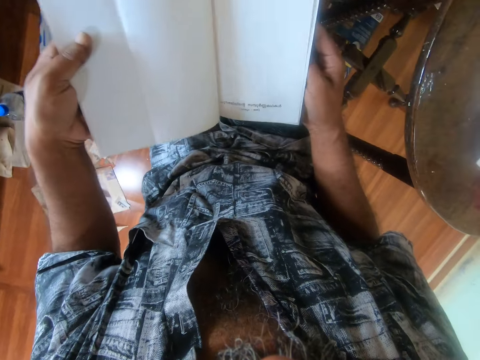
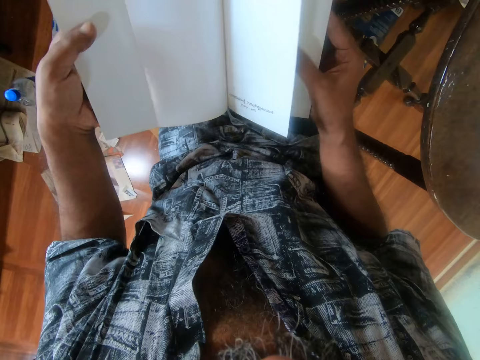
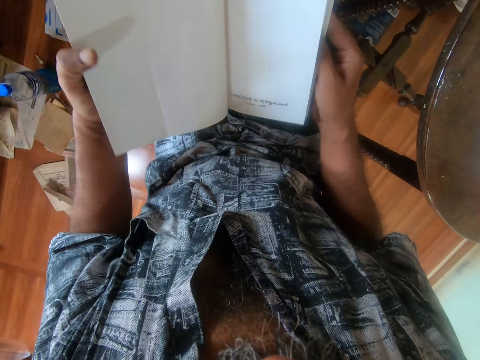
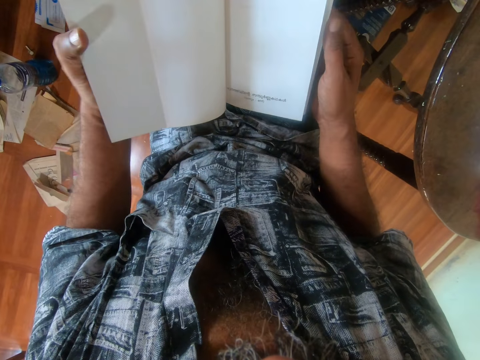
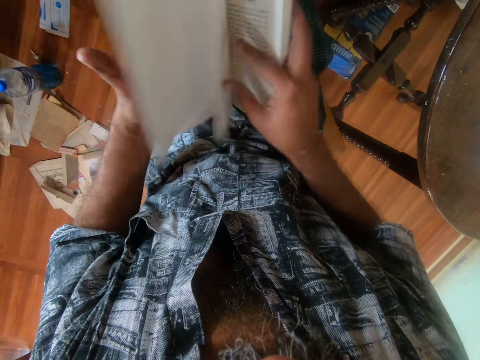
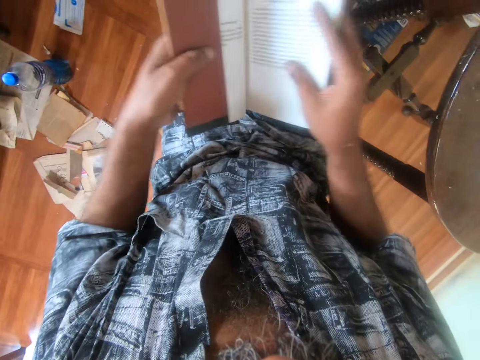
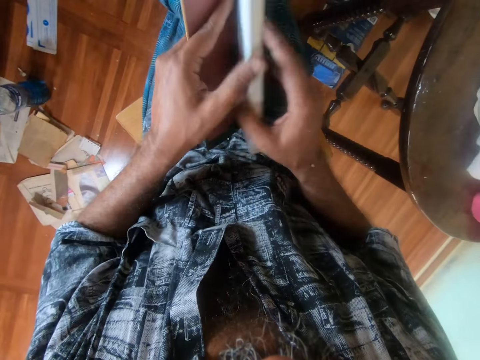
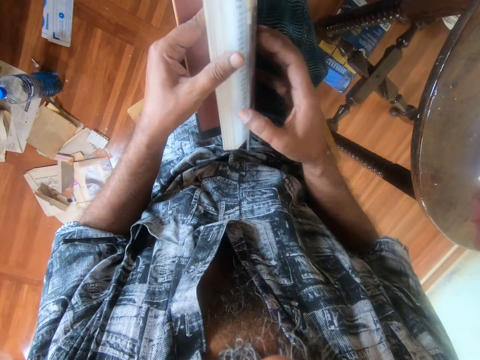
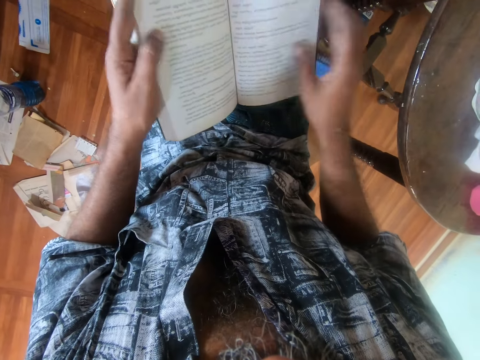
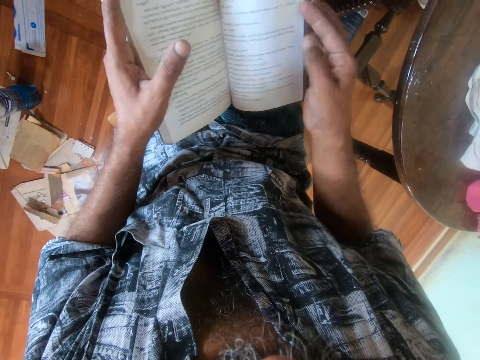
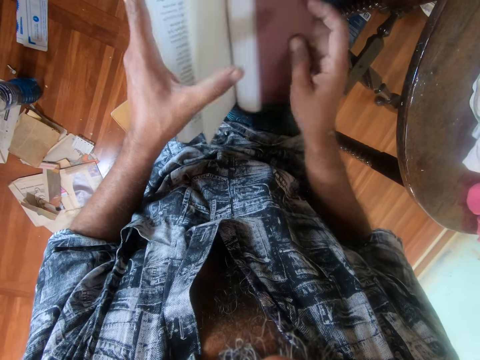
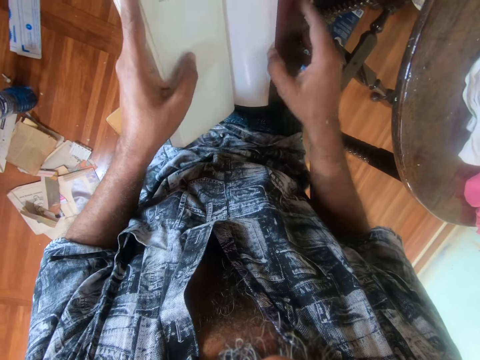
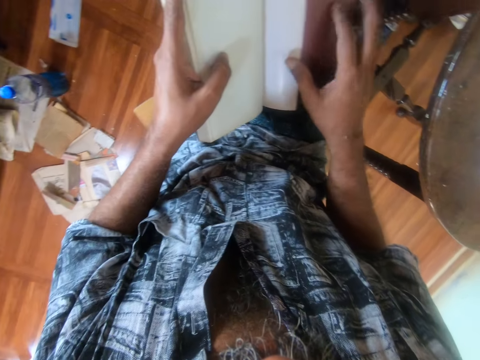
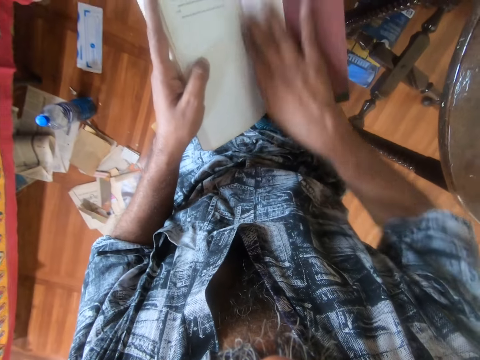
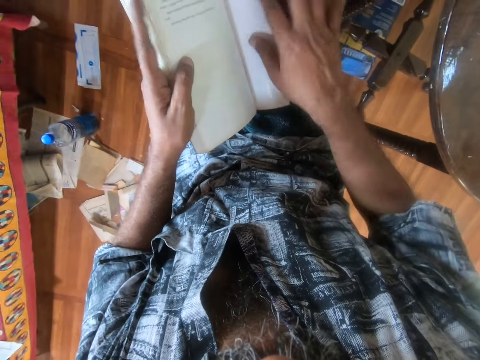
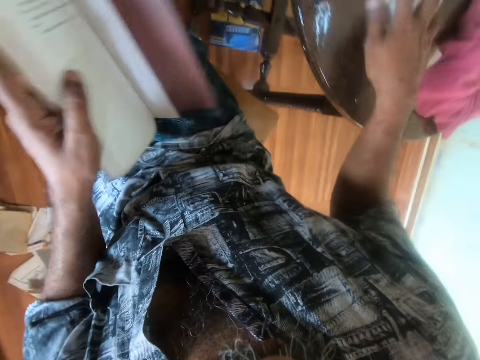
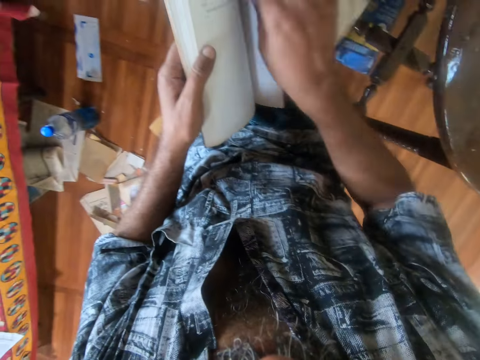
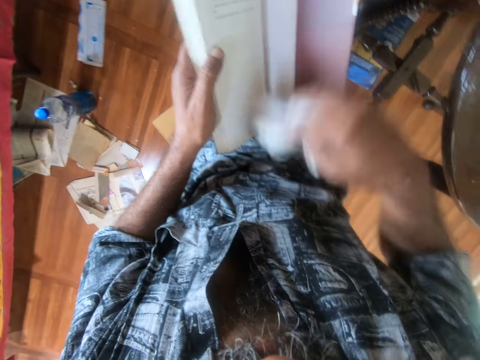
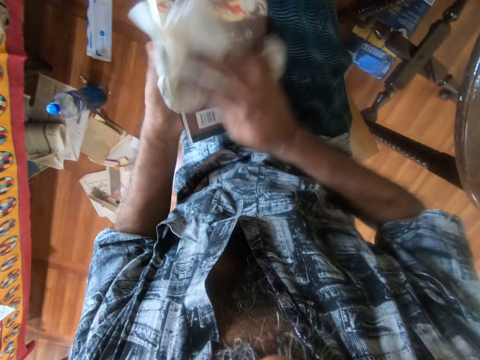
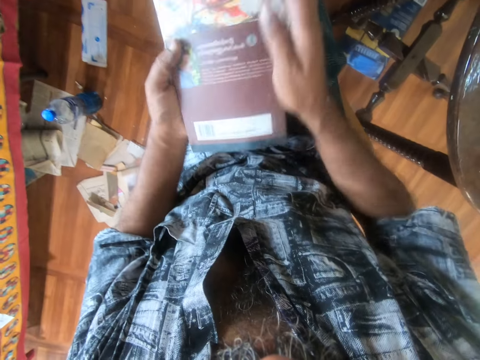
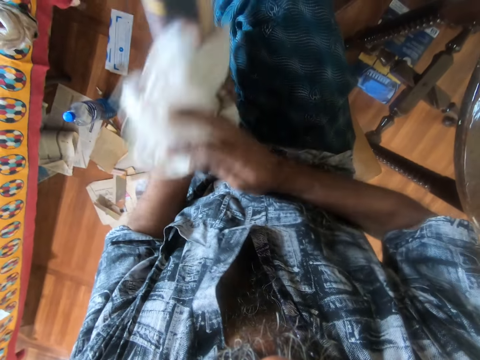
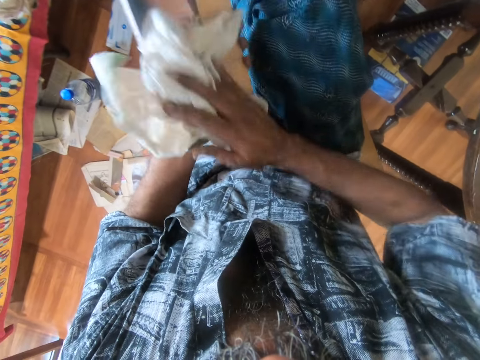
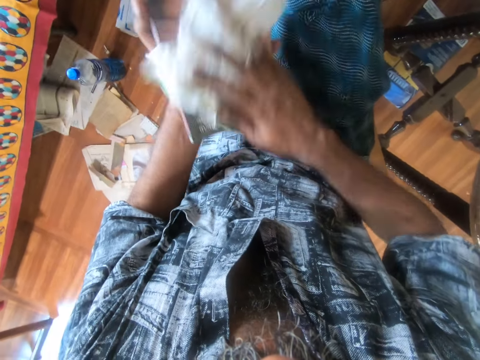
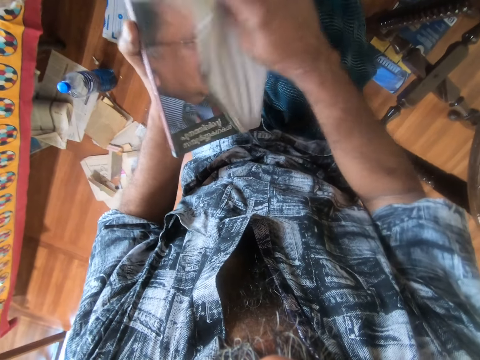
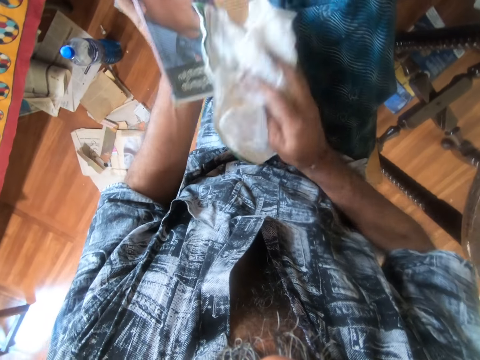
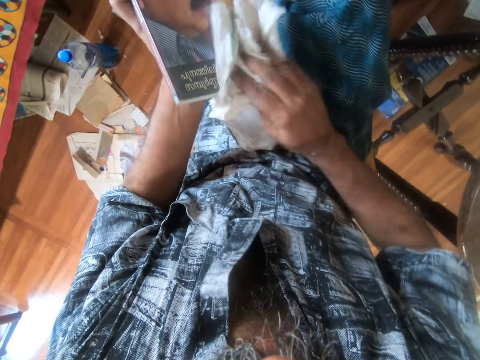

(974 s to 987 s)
The camera wearer adjusts a paper cover on a book. They turn pages of the book. They pick a towel from the table. They clean the book with the towel.

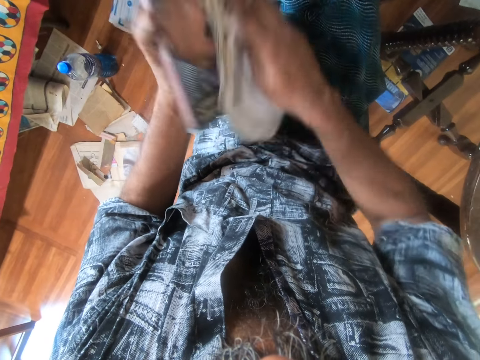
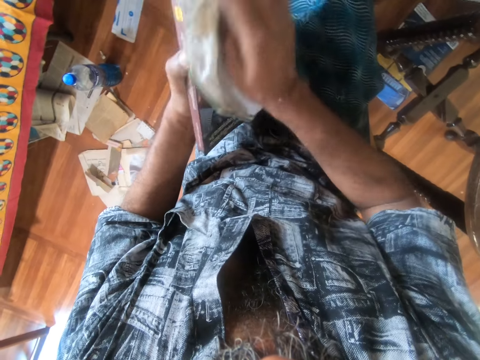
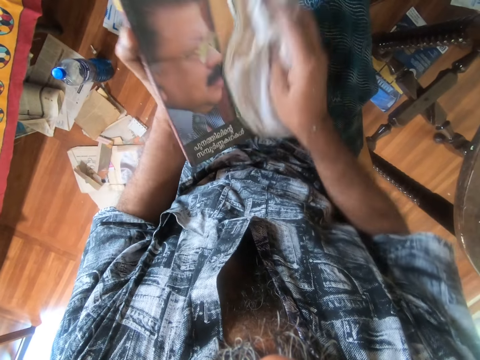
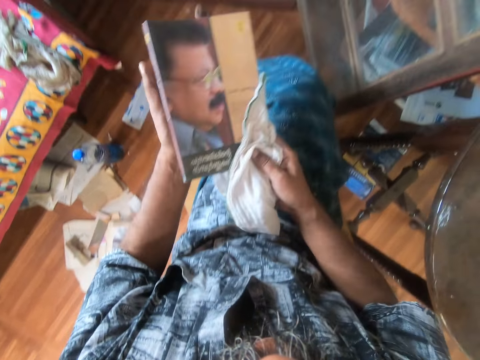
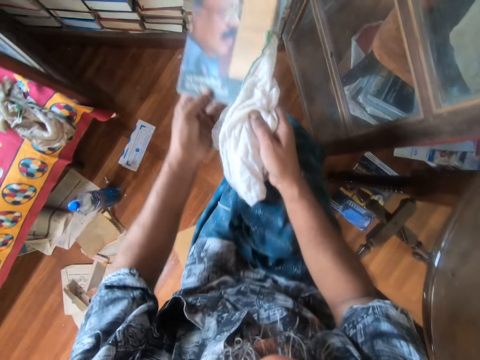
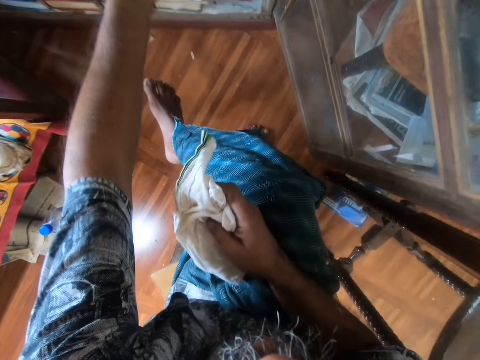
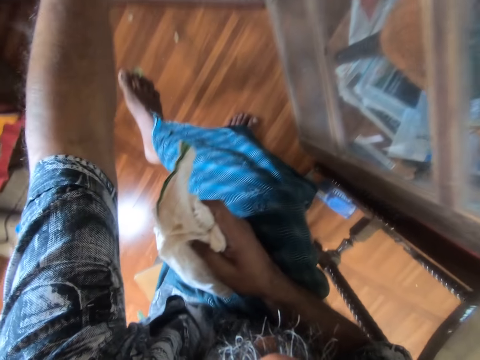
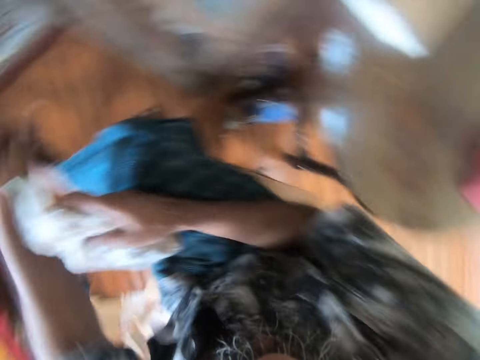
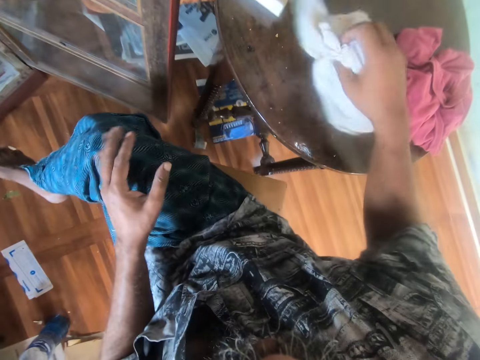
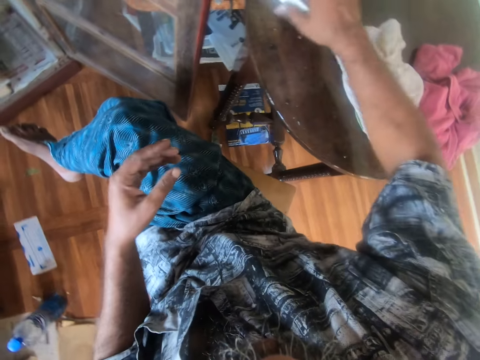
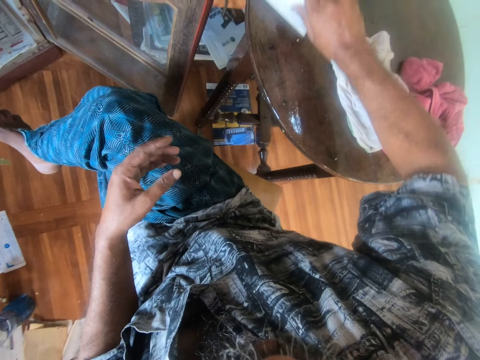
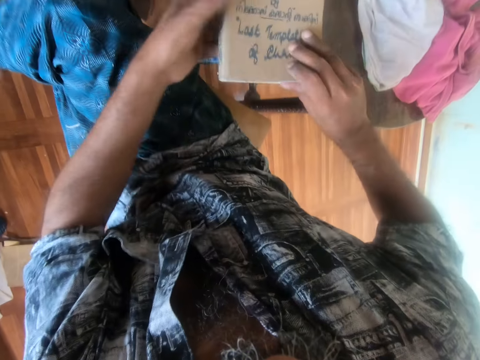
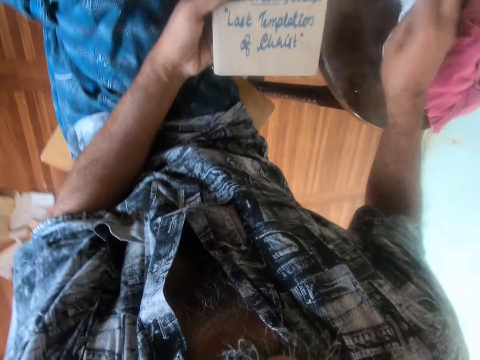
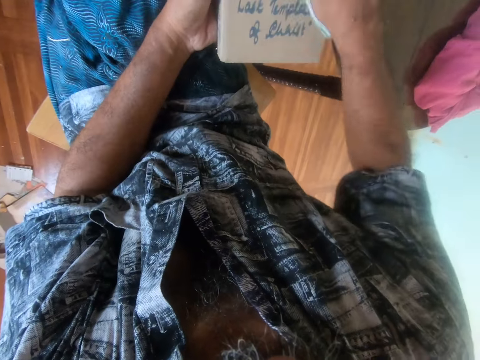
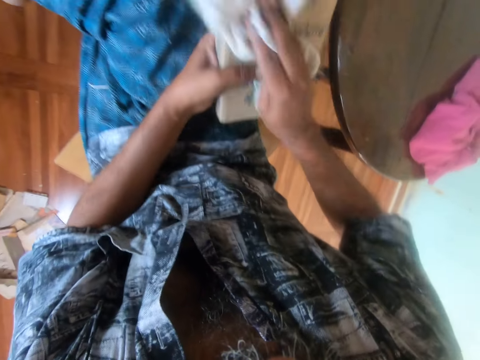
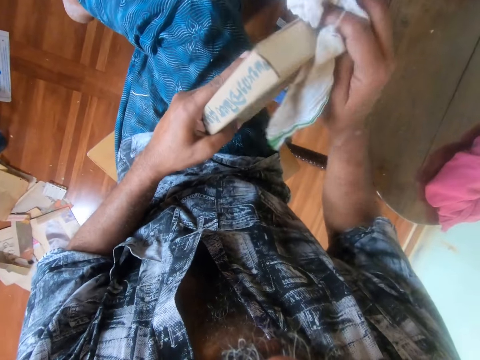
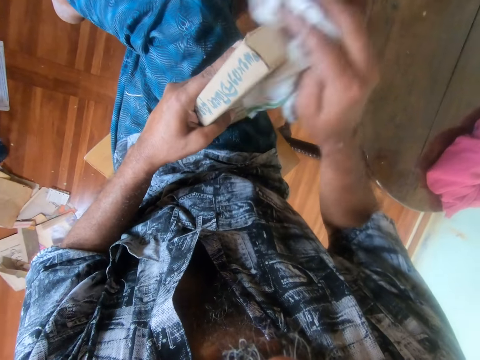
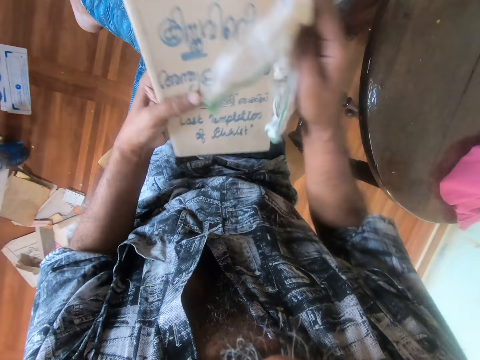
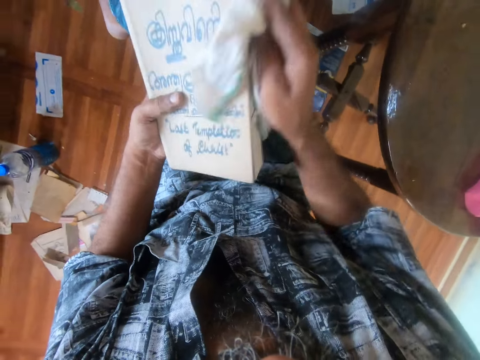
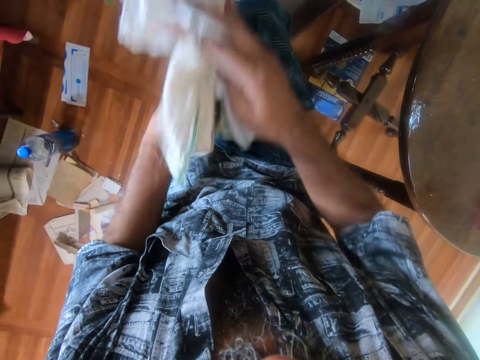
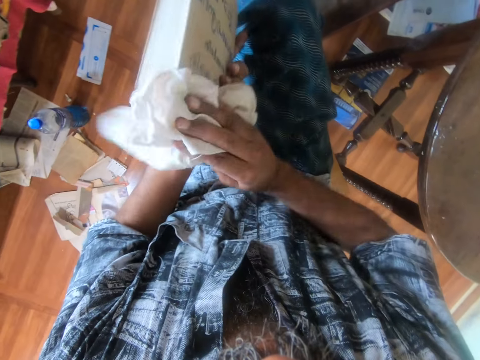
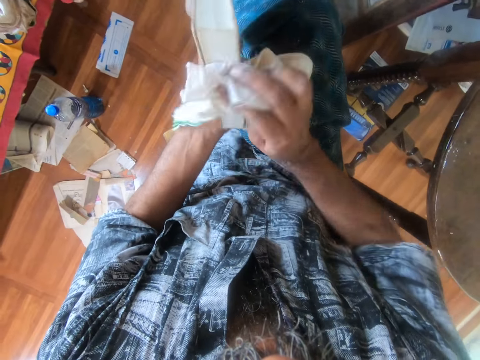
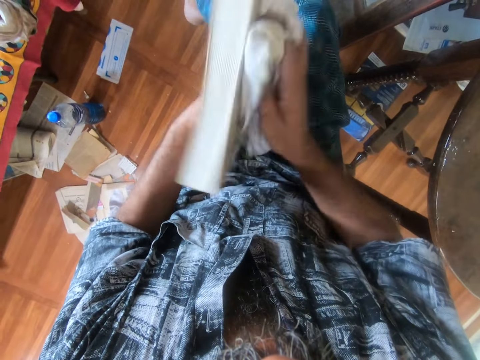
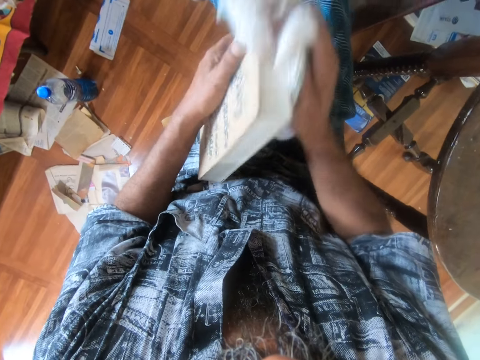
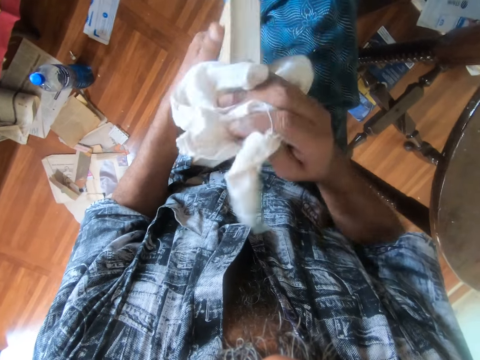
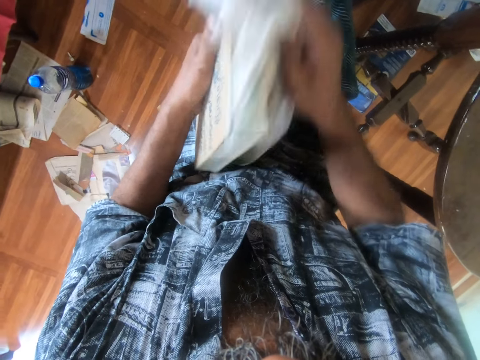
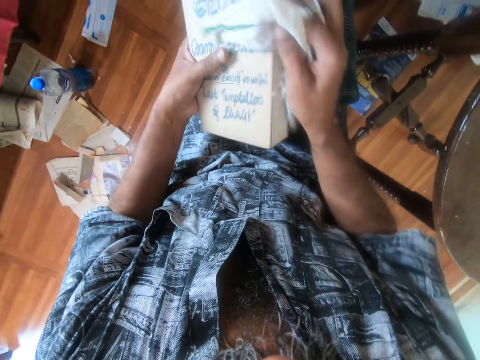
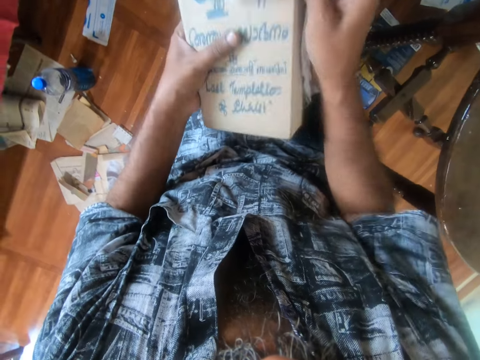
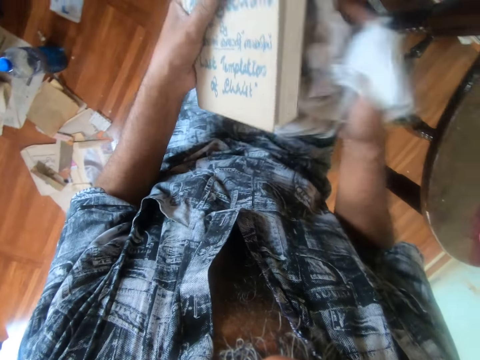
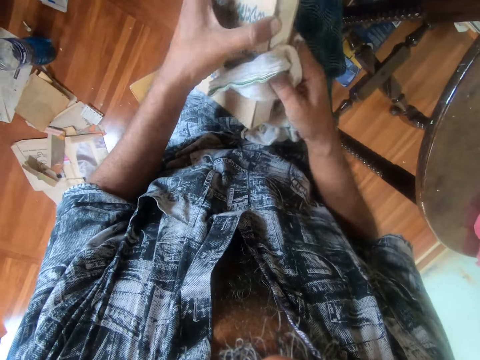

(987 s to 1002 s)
The camera wearer puts a book on a shelf. They put a towel on the table. They pick up a book from the table. They pick a piece of cloth. They wipe the book with the piece of cloth.
